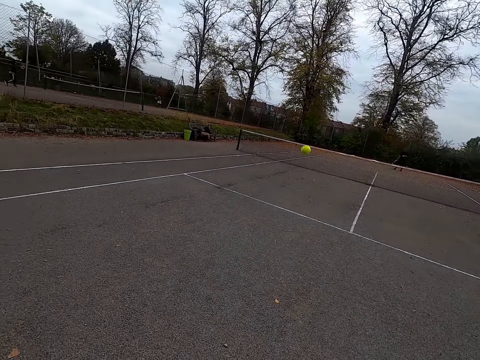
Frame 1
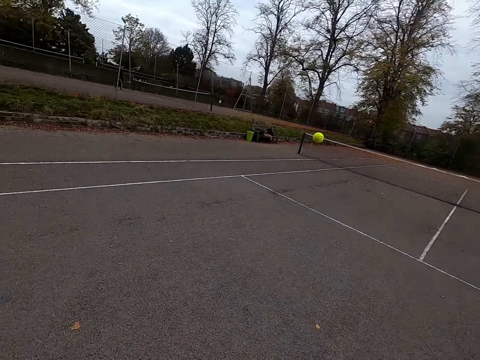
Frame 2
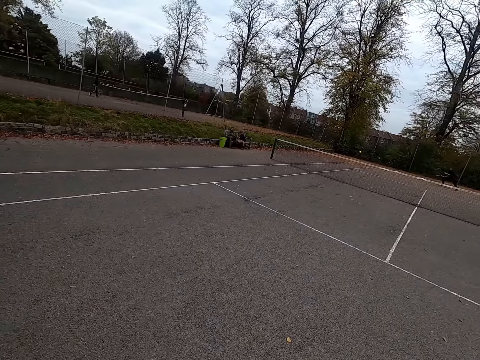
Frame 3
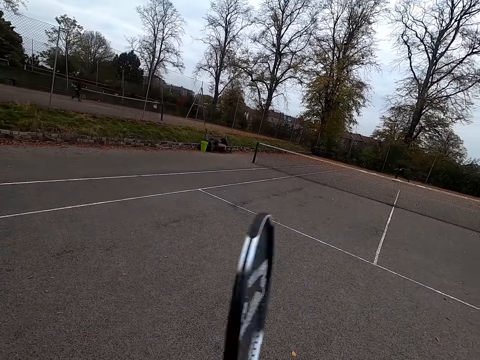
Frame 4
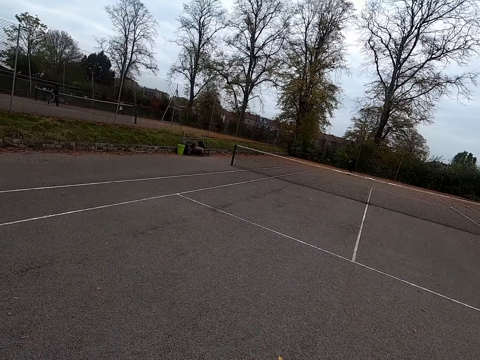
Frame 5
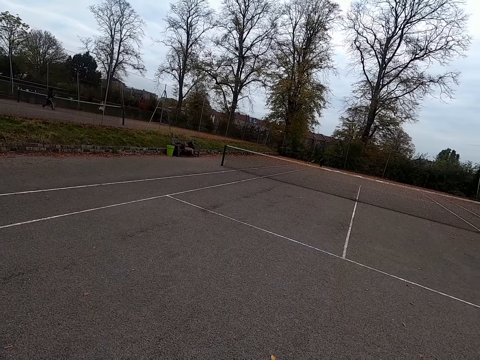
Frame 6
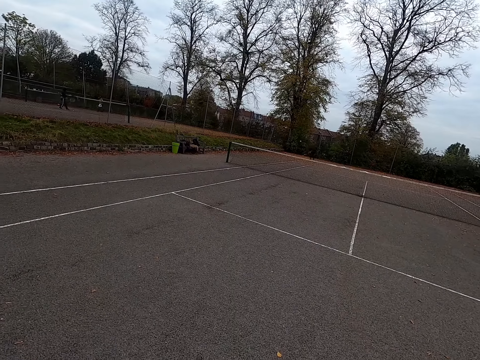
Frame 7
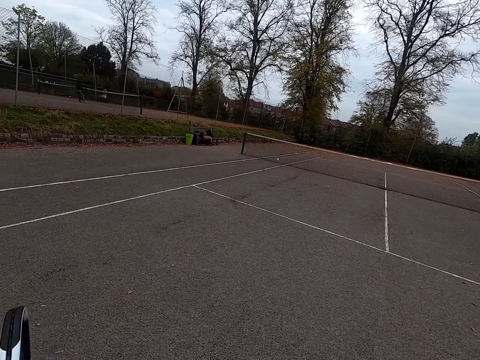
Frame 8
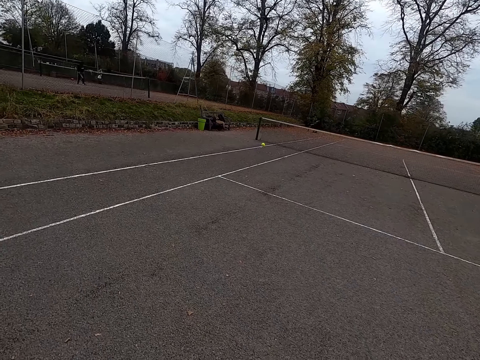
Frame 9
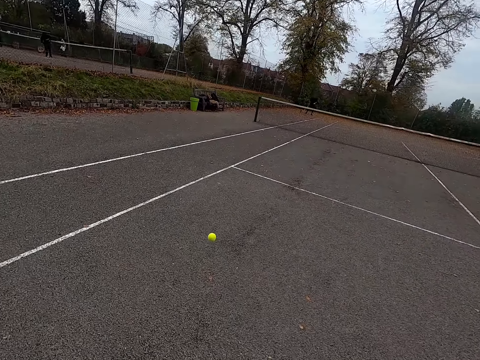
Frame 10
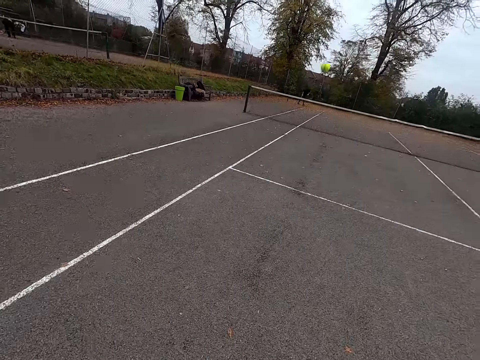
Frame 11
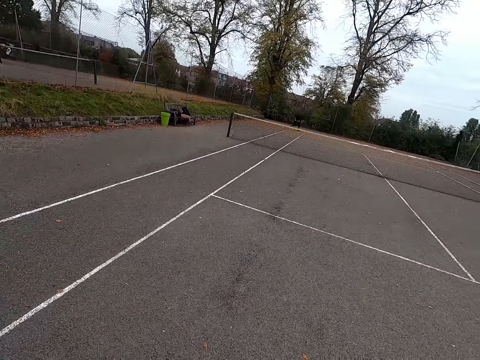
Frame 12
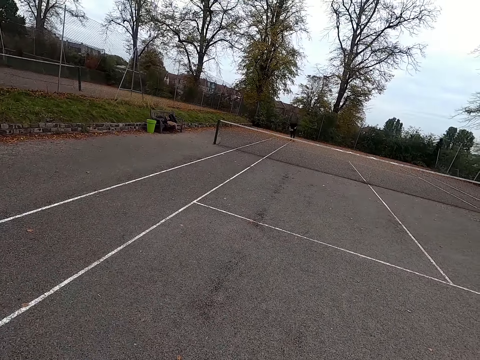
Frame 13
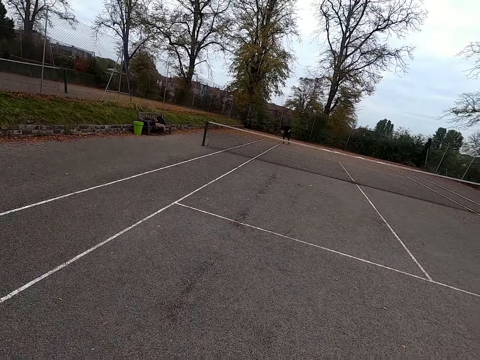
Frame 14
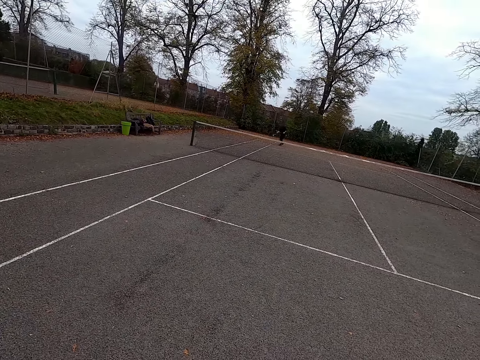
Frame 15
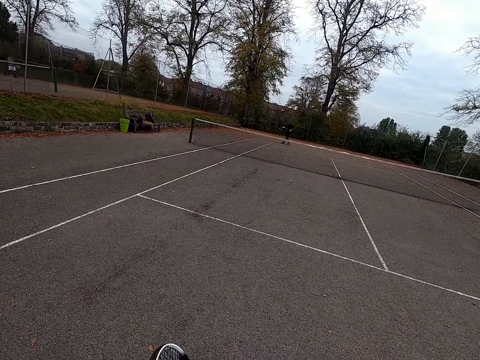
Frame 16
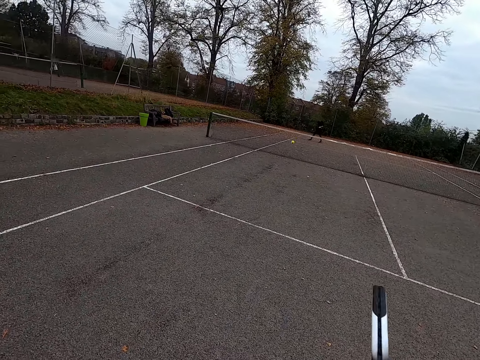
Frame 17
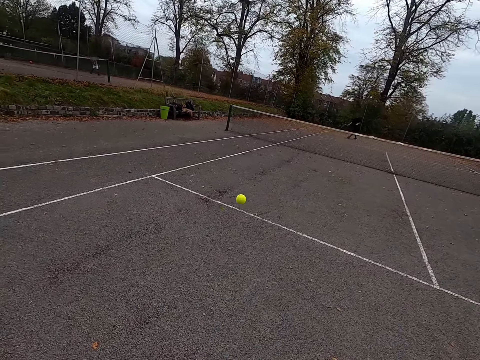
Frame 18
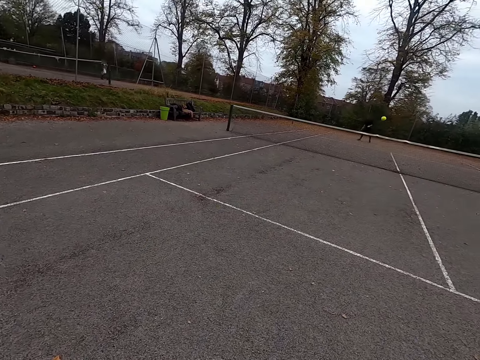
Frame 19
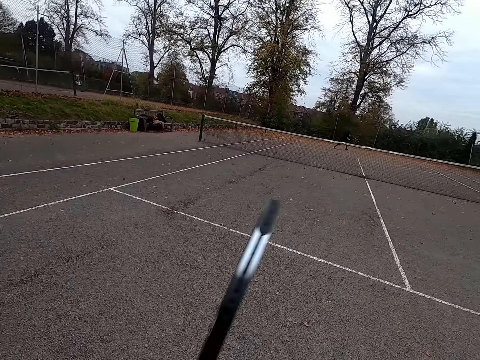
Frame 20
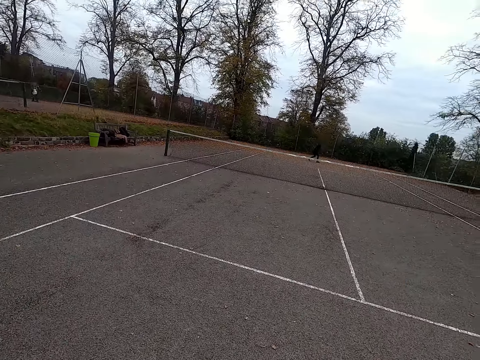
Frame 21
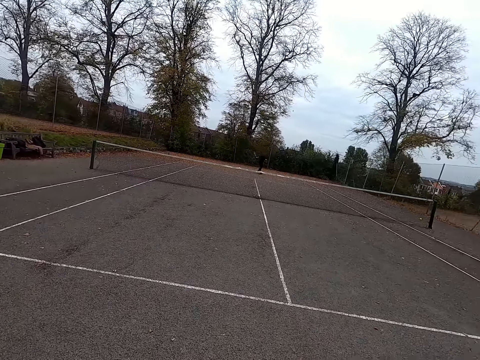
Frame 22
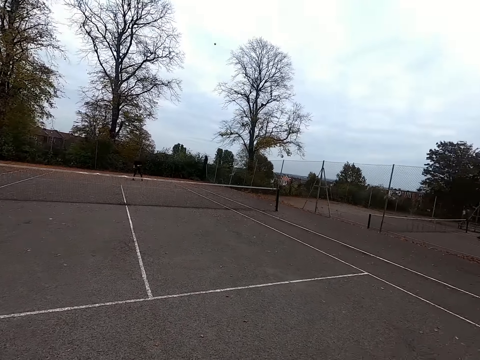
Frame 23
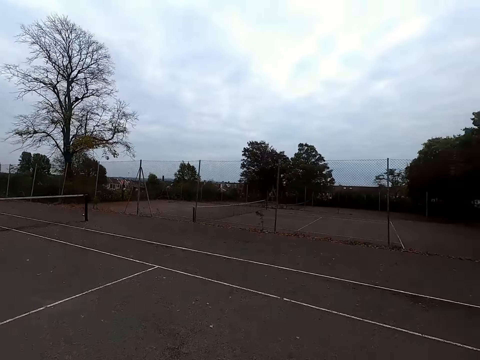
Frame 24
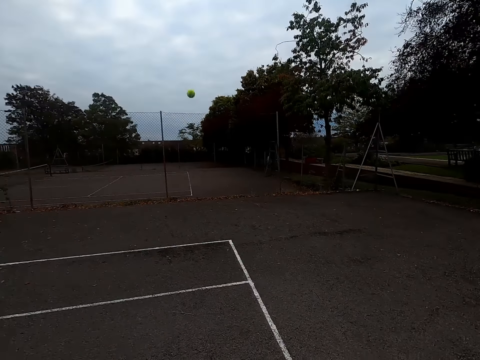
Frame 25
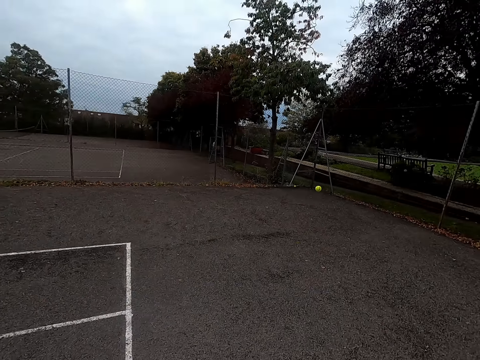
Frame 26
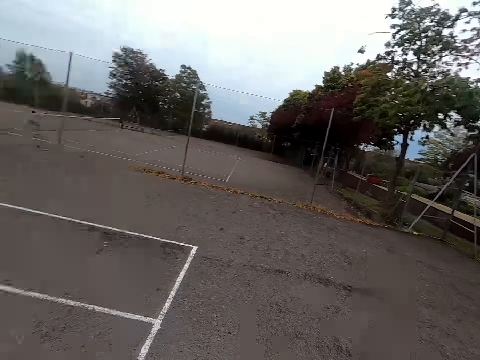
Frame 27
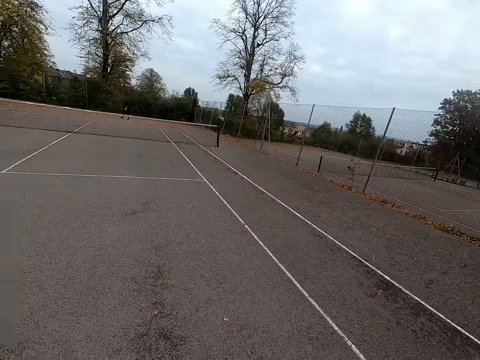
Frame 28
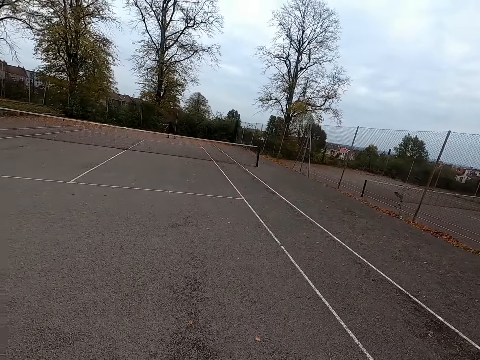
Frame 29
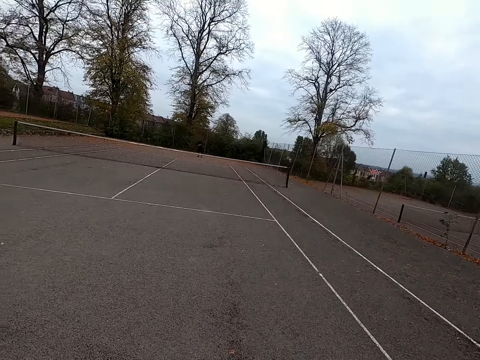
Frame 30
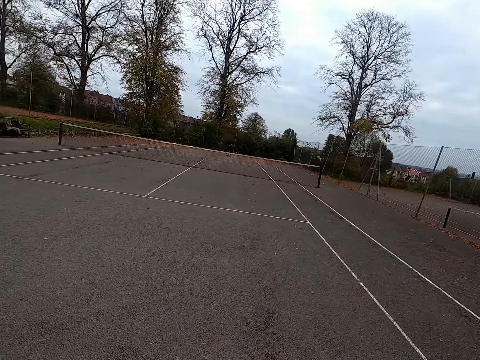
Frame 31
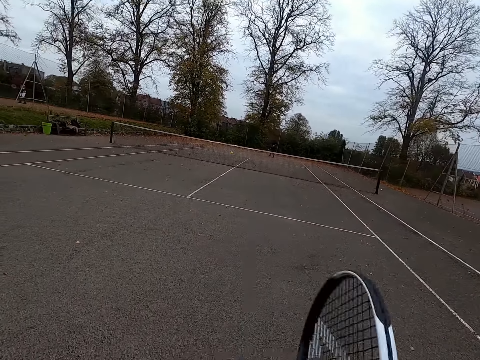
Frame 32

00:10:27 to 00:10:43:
A man plays against the camera wearer and throws the ball with the tennis bat. The camera wearer throws the ball with the tennis bat. They walk around. The man throws the ball with the tennis bat. The camera wearer throws the ball with the tennis bat and plays against the man. The man throws the ball with the tennis bat and plays against the camera wearer. The camera wearer throws the ball with the tennis bat, plays against the man, and looks around. The man throws the ball with the tennis bat. The camera wearer walks around and looks around.

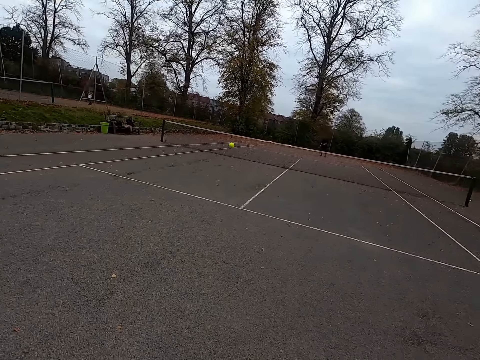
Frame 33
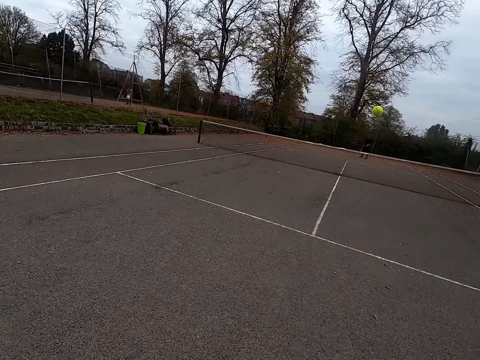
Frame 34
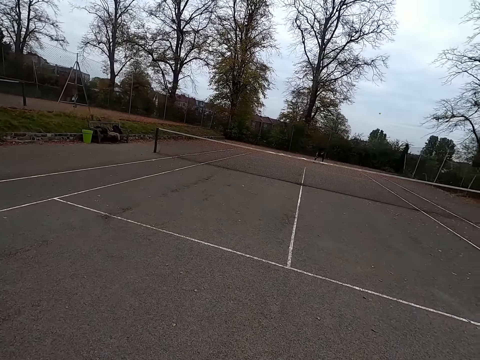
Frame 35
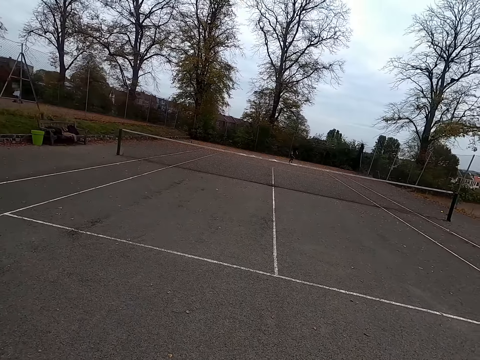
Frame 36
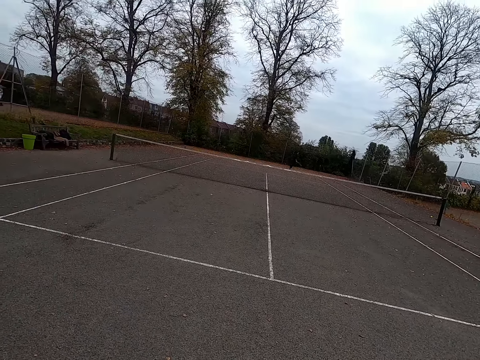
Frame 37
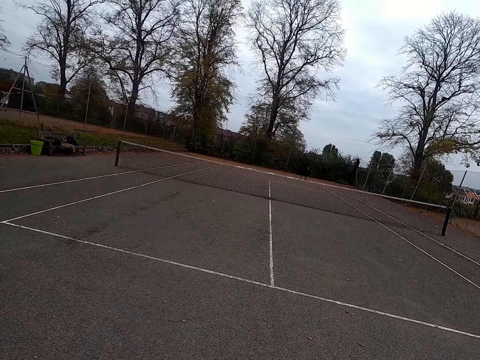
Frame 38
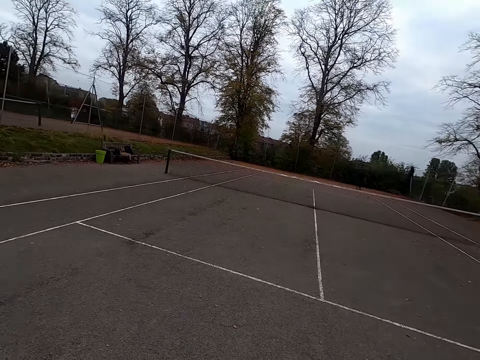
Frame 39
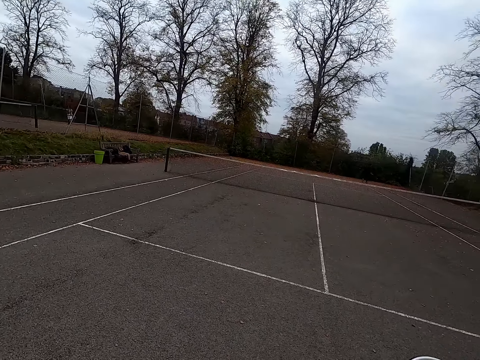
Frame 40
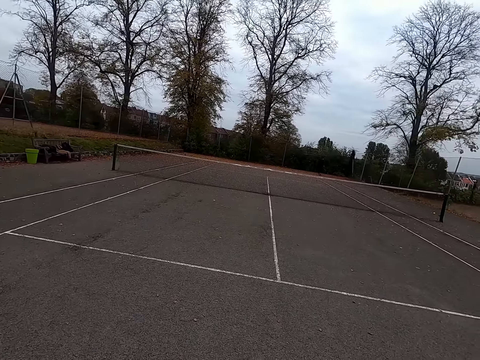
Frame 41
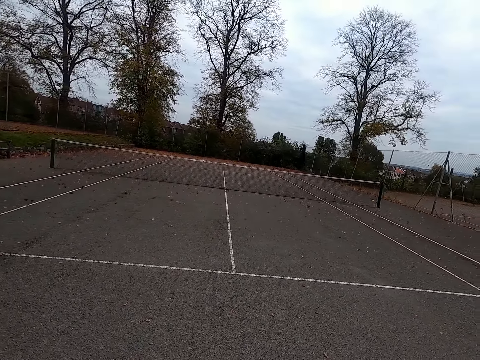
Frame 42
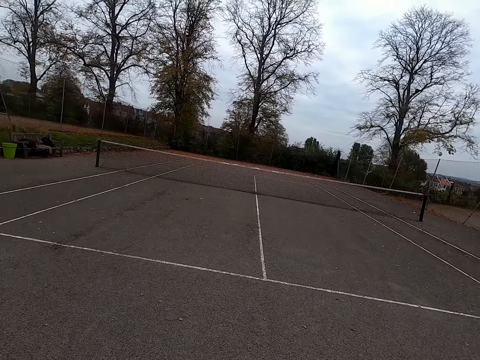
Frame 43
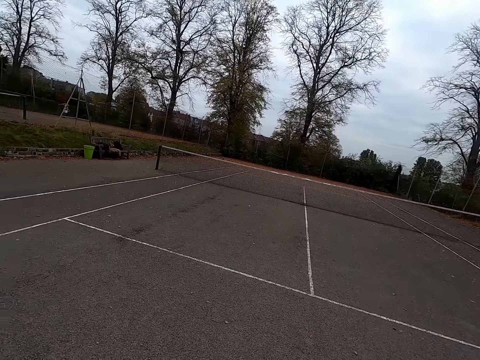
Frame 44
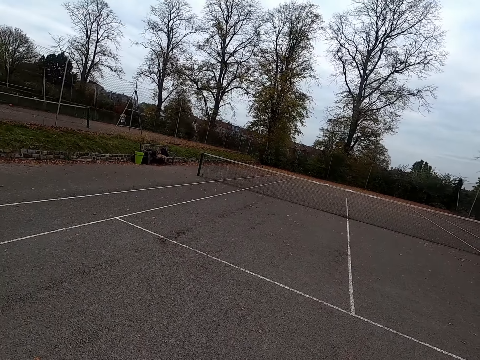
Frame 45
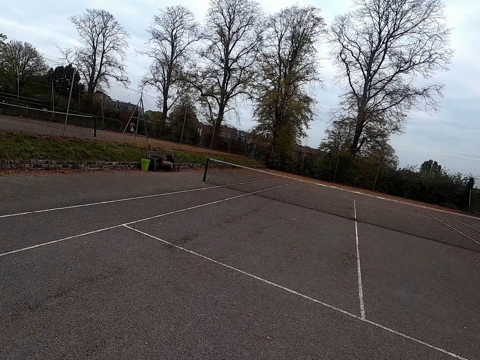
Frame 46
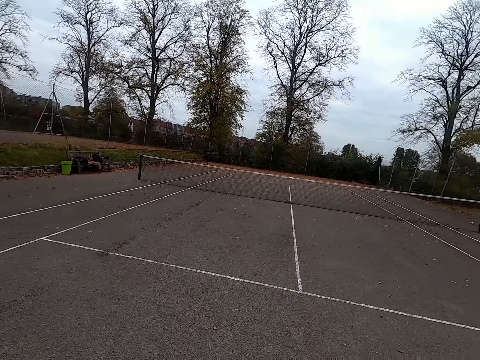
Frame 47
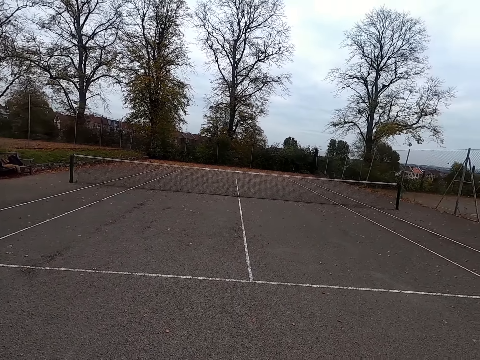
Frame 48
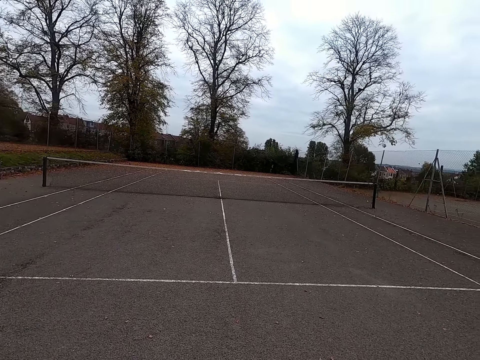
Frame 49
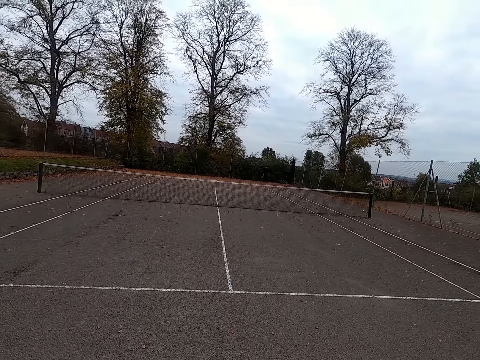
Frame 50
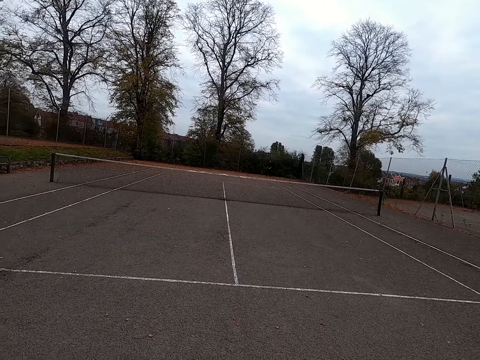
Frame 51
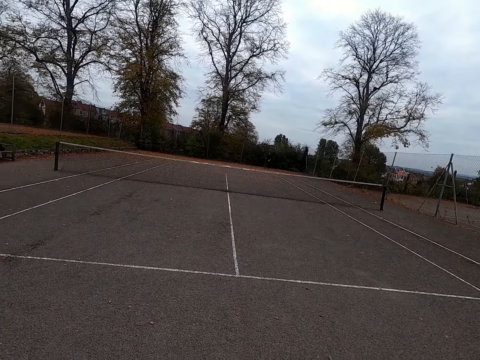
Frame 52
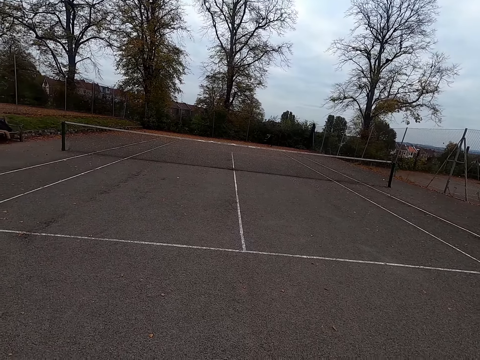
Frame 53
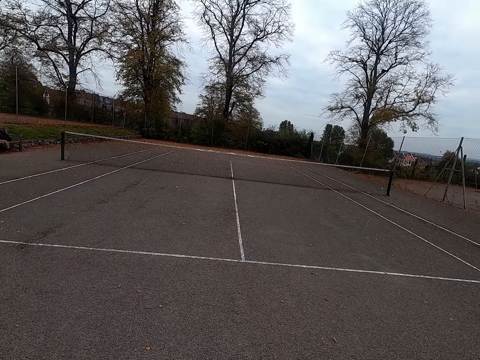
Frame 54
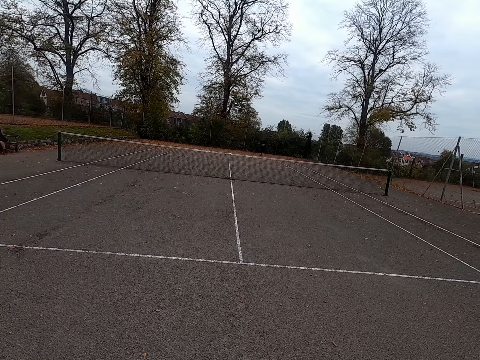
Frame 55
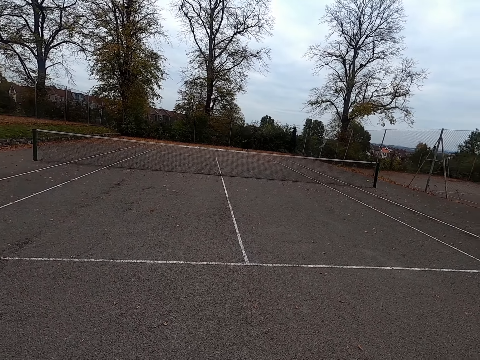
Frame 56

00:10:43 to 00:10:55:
A man throws the ball with the tennis bat. The camera wearer throws the ball with the tennis bat. They play against the man. The man walks around. The camera wearer looks around.
